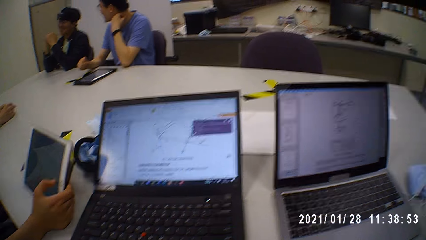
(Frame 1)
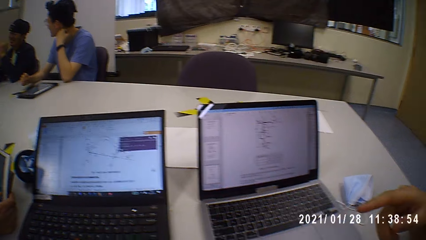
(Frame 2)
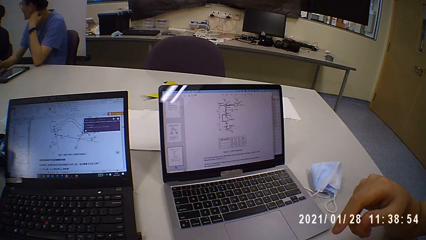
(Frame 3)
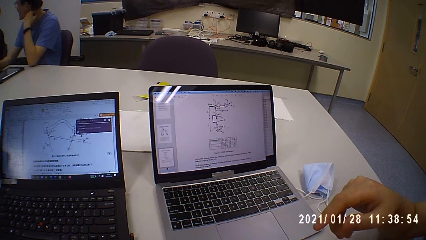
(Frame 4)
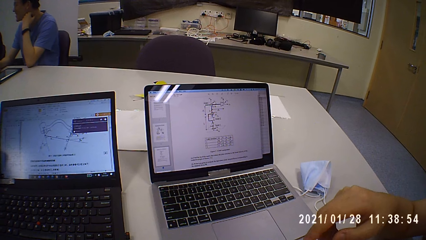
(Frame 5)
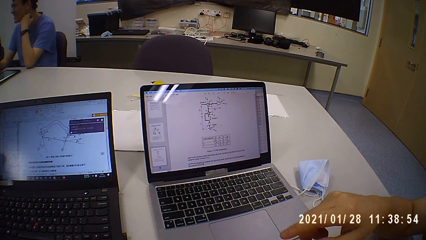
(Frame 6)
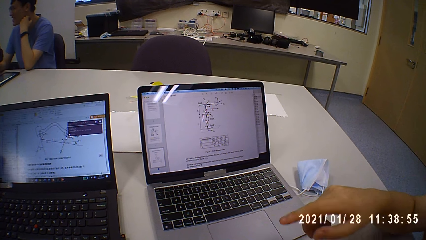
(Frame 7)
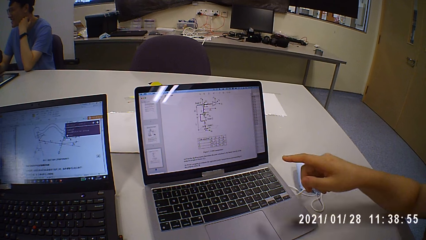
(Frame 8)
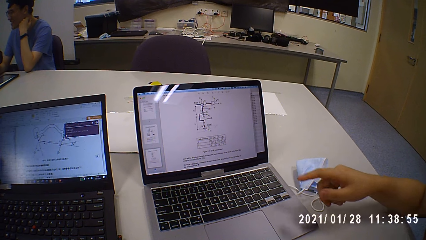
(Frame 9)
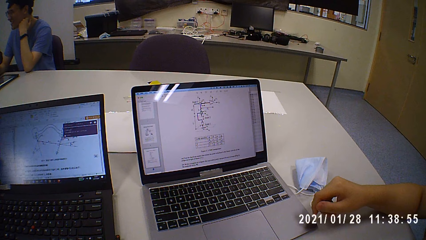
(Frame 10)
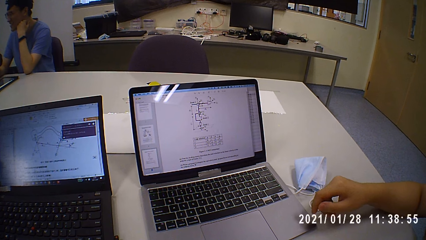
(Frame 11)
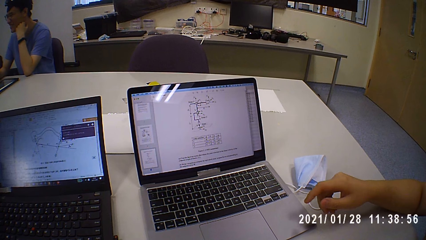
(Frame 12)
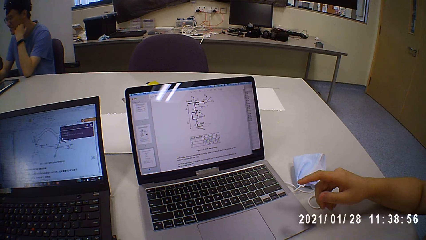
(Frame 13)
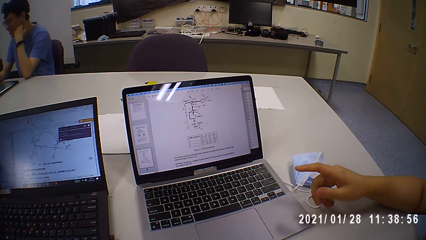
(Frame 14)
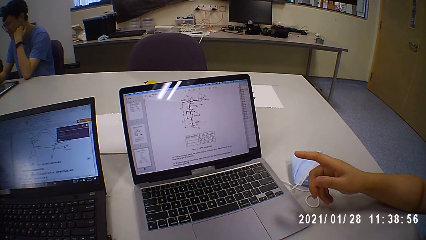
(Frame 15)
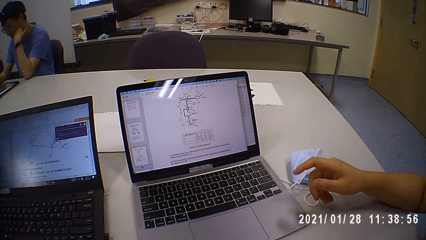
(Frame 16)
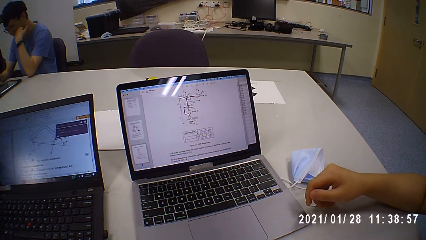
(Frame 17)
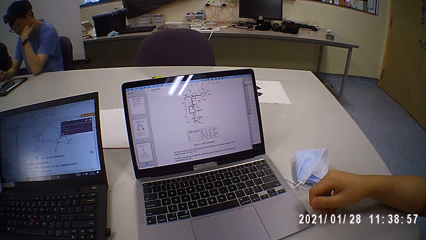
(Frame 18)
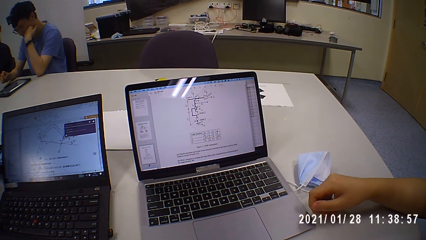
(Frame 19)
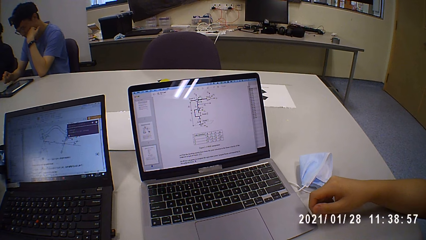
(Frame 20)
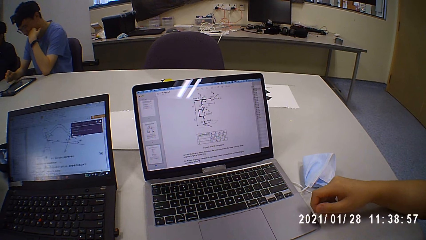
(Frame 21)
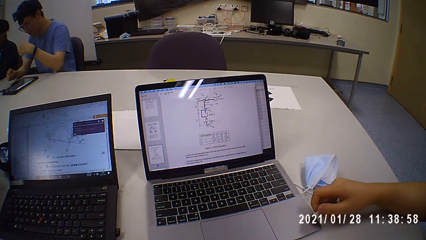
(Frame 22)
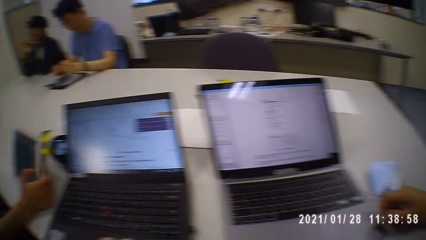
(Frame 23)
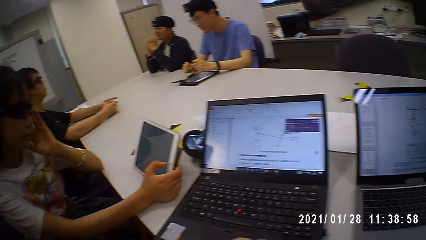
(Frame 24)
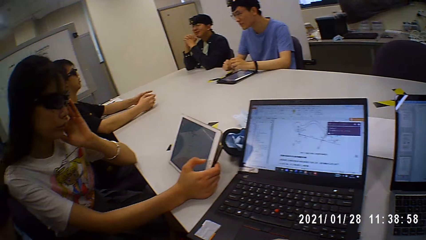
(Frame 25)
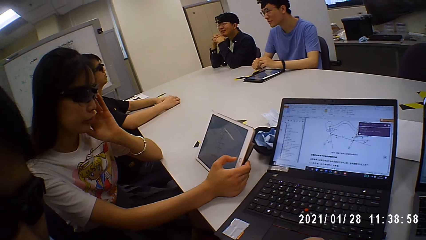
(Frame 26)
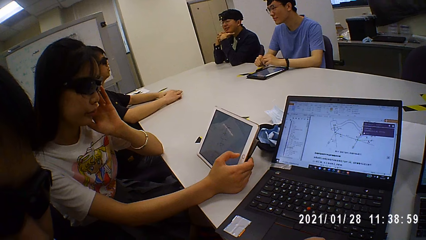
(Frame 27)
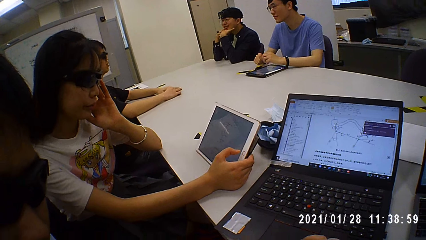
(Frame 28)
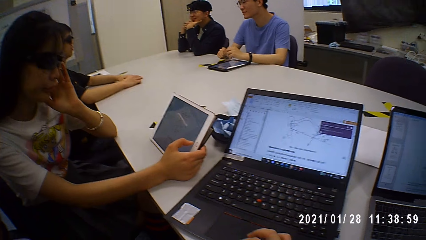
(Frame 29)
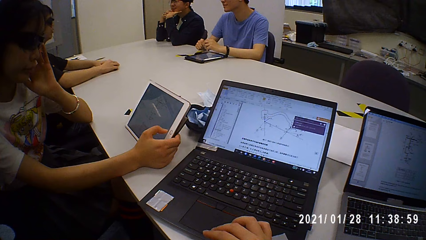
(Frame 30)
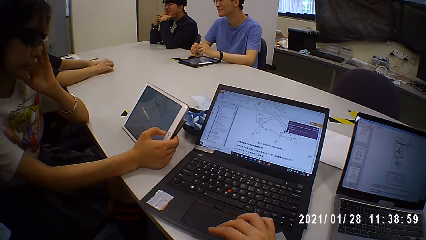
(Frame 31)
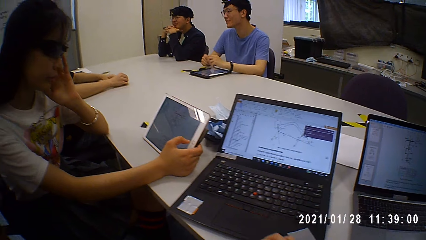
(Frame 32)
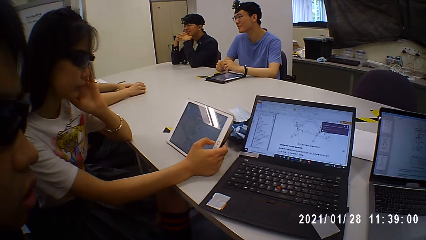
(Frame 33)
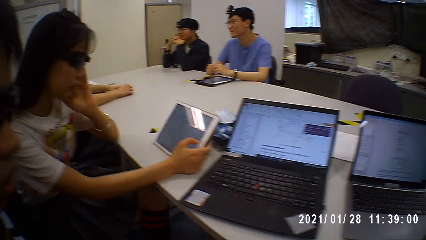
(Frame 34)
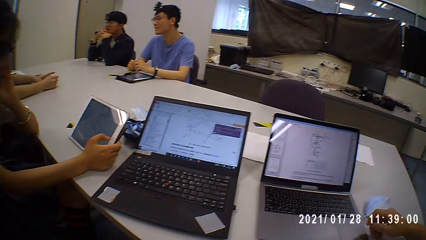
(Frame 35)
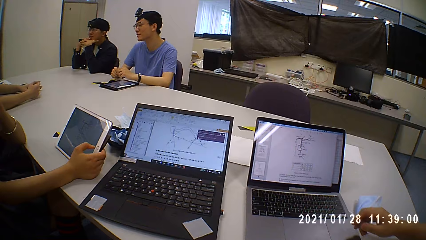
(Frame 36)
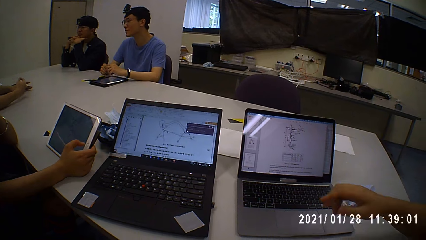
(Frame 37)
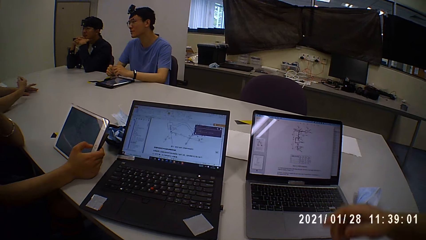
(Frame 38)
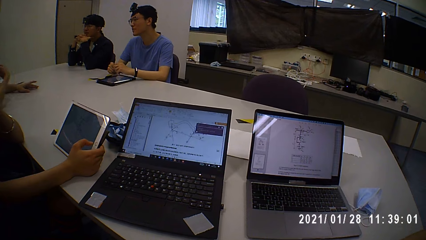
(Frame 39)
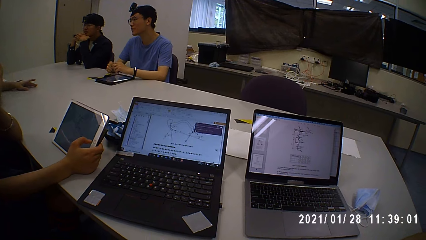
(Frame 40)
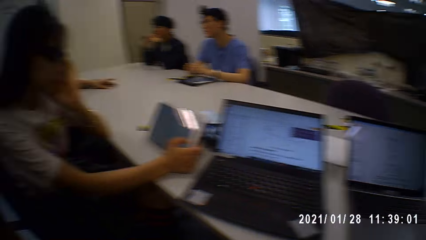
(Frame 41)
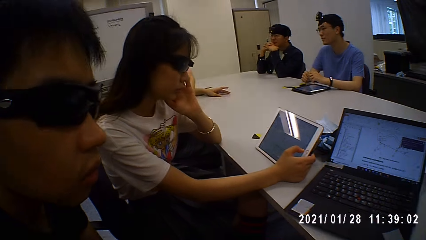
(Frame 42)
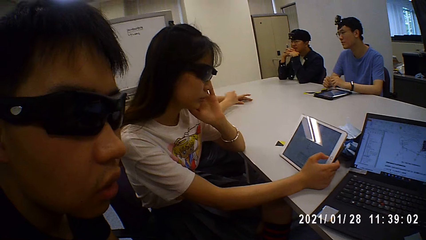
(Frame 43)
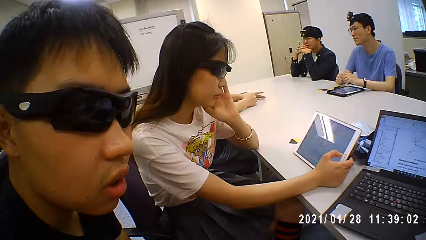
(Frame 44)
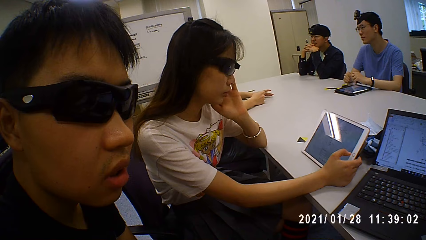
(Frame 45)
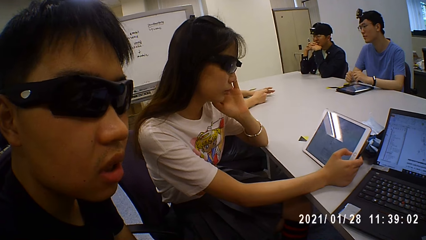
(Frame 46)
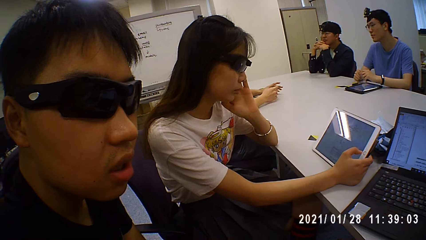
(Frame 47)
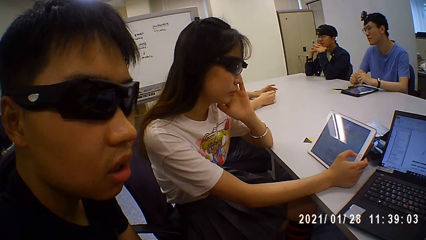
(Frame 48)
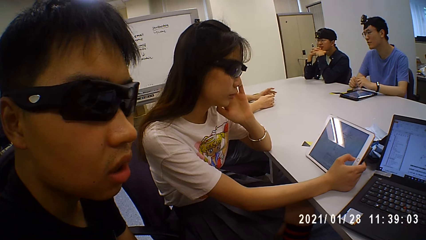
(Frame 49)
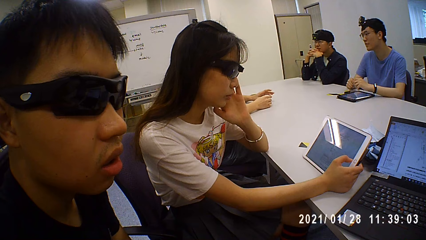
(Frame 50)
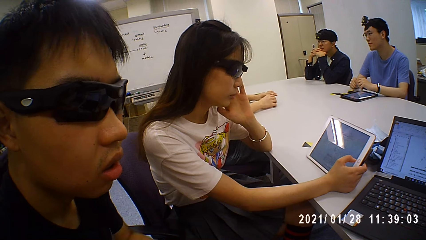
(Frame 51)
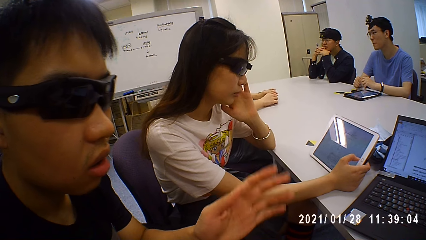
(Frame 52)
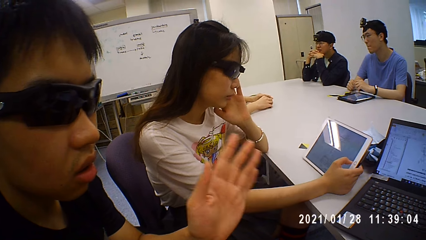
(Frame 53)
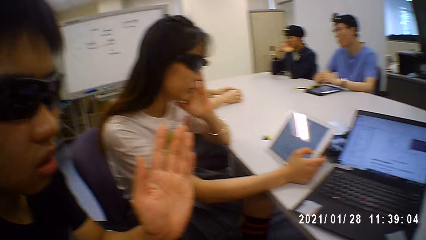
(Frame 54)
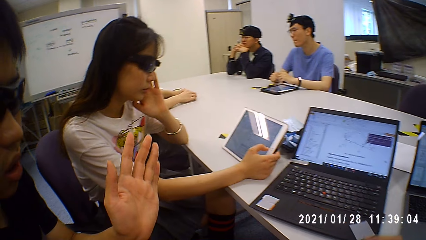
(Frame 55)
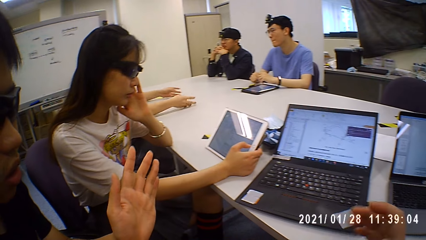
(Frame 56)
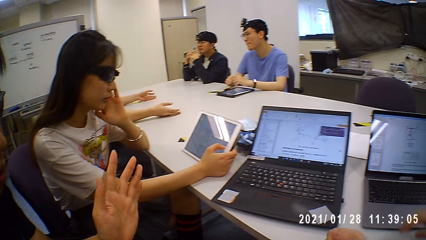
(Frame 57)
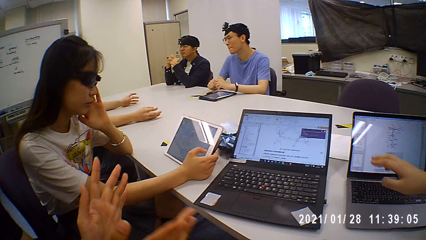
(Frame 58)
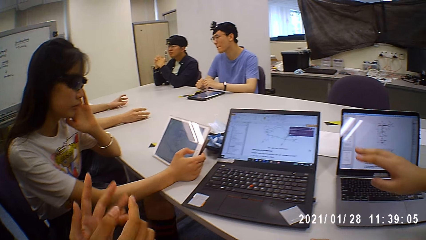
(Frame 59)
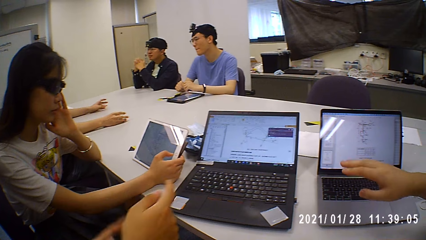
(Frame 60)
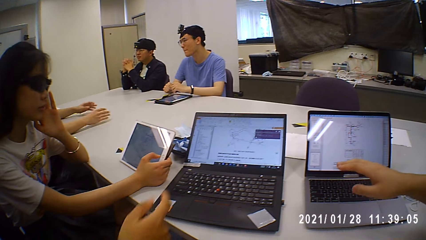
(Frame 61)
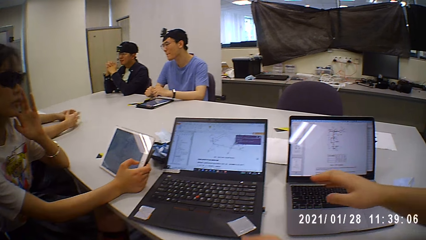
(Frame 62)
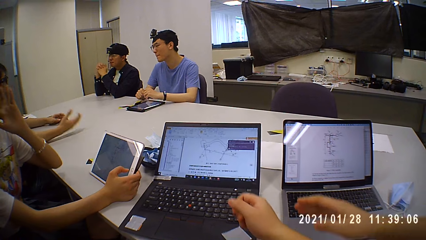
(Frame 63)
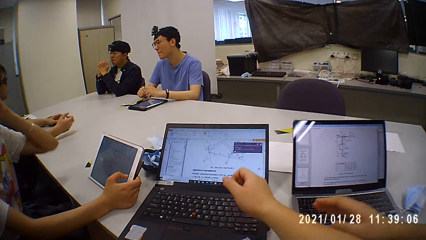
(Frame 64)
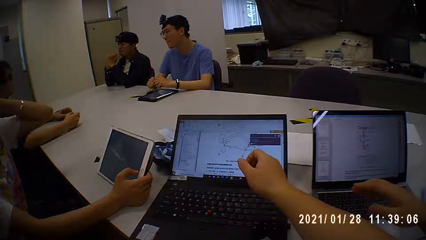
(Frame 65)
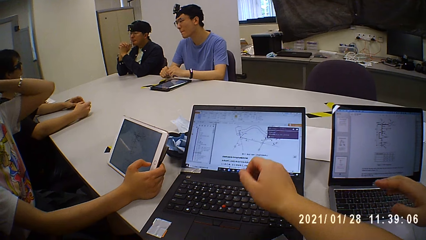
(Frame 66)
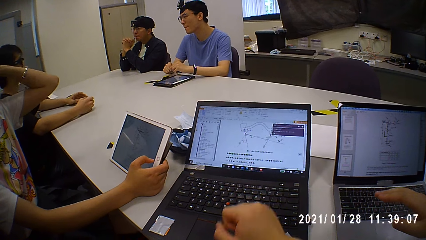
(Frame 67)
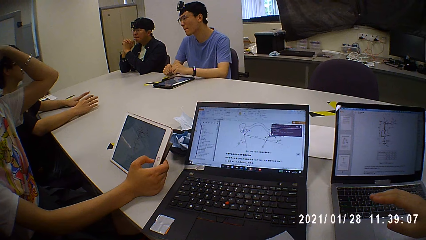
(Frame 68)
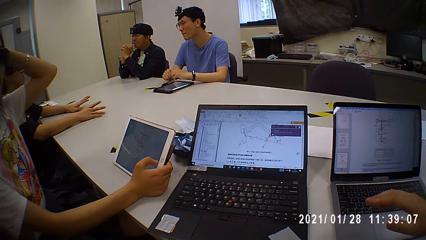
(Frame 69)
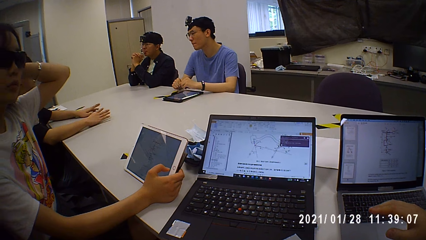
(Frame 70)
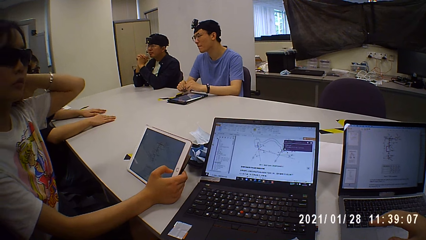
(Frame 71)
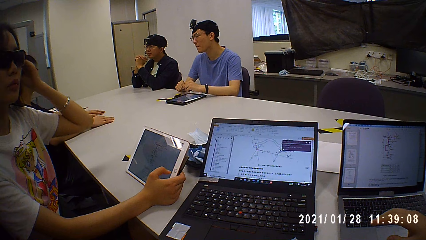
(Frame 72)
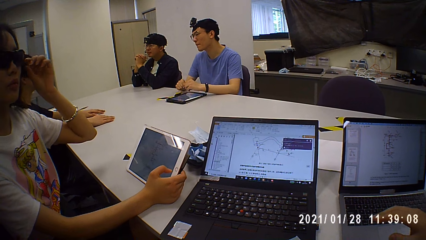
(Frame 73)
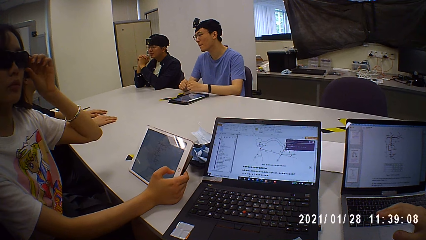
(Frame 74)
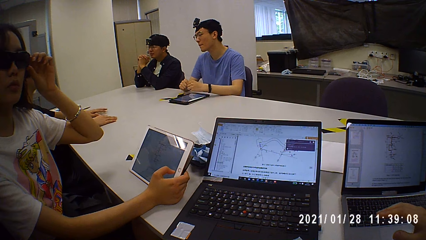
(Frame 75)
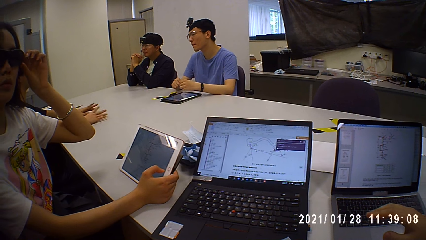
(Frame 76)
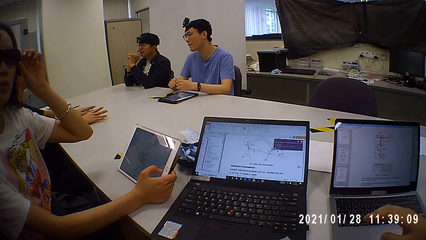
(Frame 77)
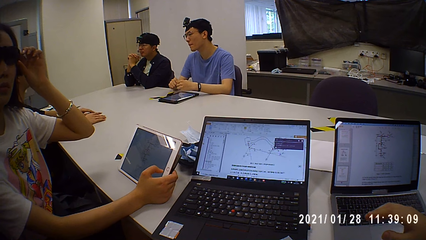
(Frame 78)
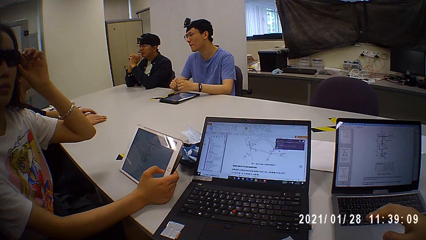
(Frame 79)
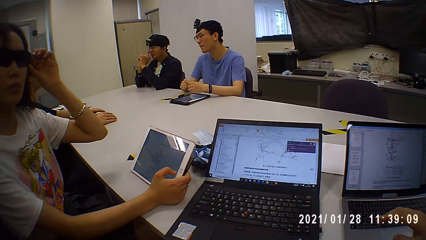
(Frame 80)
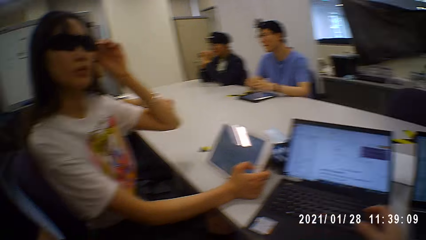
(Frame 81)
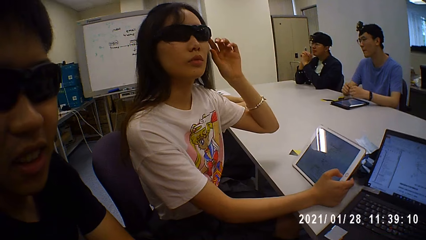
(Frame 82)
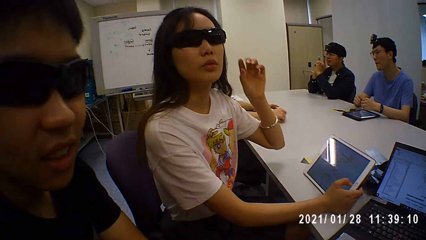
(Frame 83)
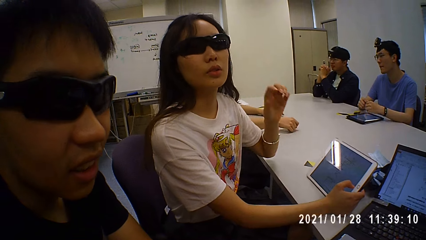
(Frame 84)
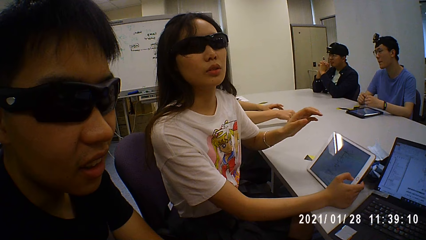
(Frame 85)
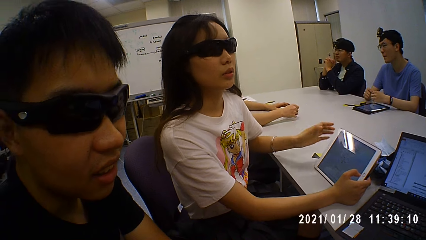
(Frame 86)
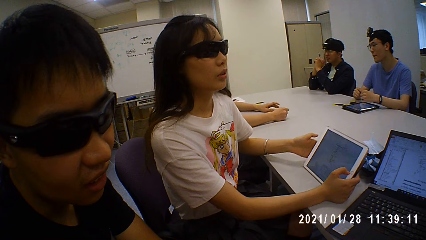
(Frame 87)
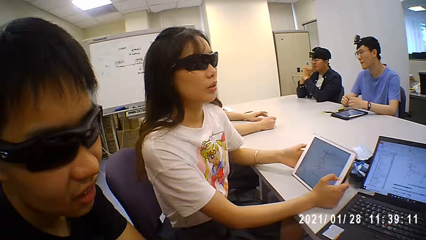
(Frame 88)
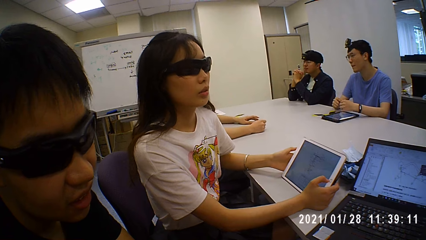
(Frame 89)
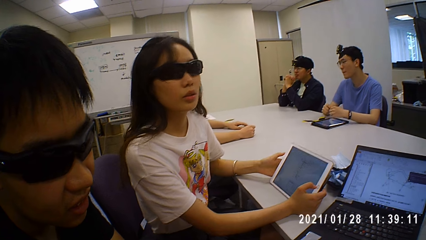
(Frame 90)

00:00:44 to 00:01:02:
The camera wearer talks to a man. A person holds the hand. The camera wearer looks around. They talk to another man and touch the laptop touchpad. They talk to the second man. The first man talks to the camera wearer. Another person touches the chin. The second man talks to the camera wearer. A third person touches the chin. The first man talks to the camera wearer. The camera wearer talks to the second man. The third person touches the sunglasses.
